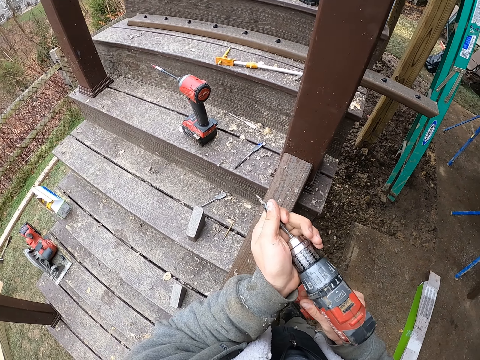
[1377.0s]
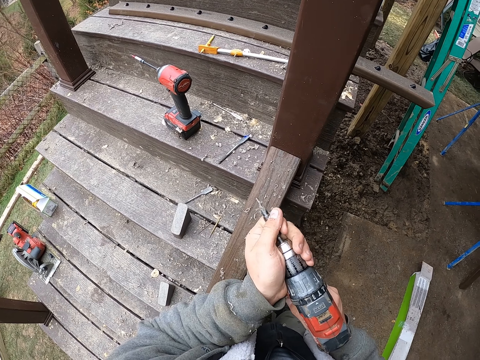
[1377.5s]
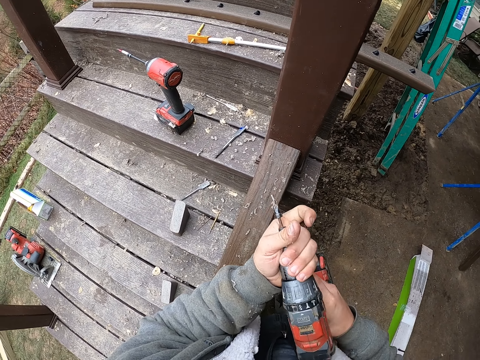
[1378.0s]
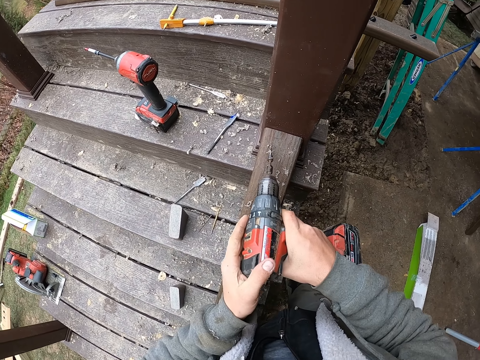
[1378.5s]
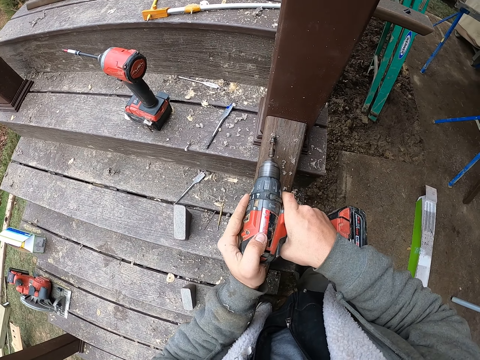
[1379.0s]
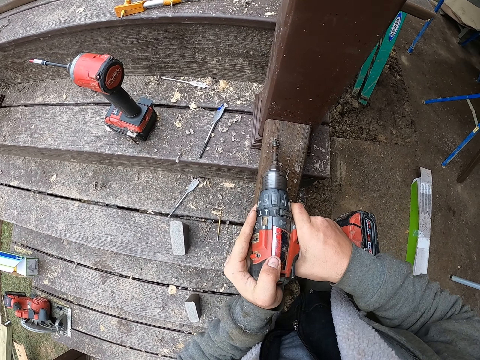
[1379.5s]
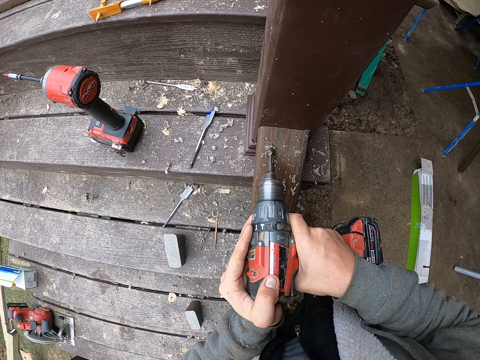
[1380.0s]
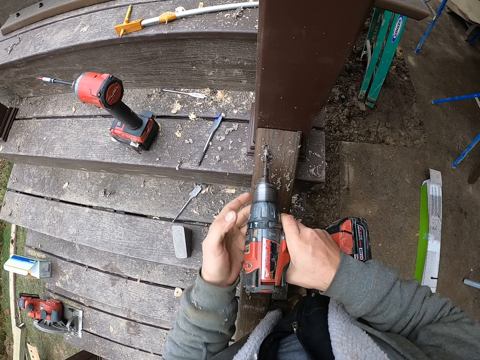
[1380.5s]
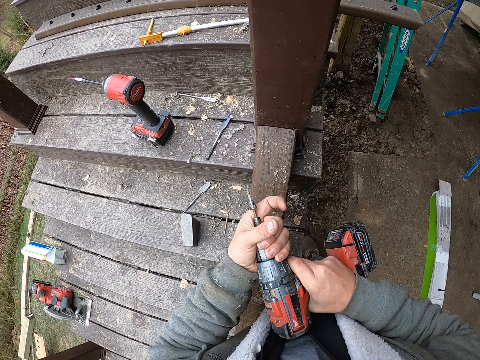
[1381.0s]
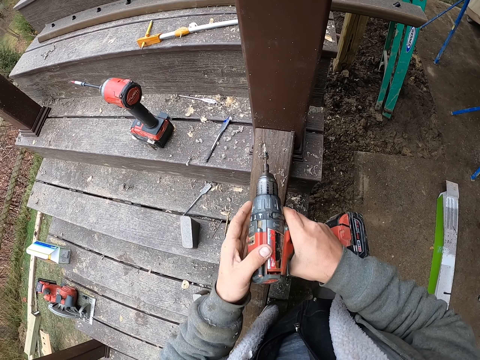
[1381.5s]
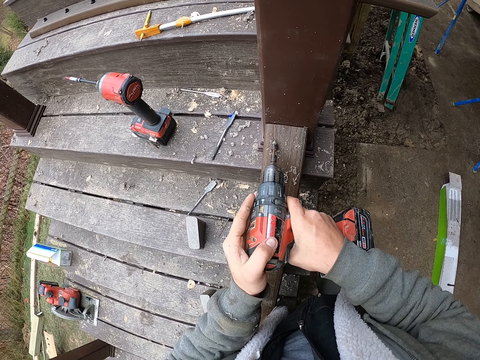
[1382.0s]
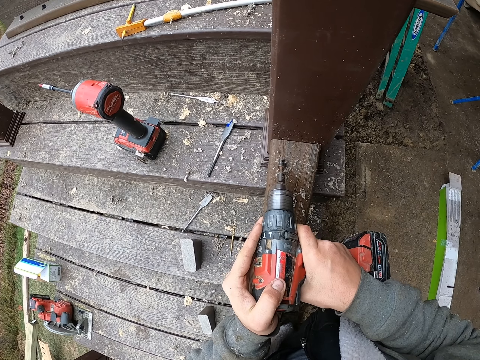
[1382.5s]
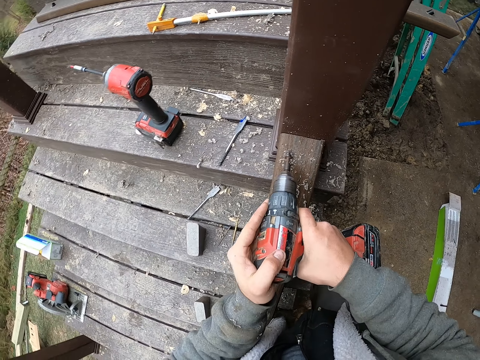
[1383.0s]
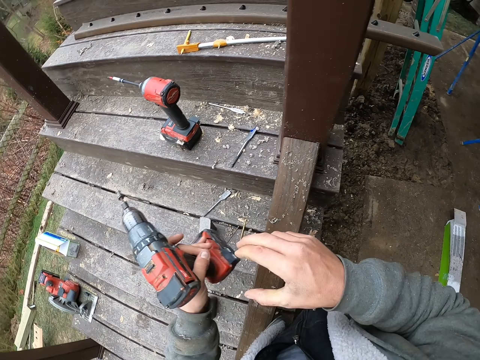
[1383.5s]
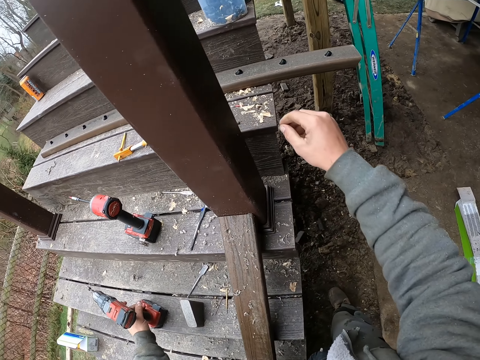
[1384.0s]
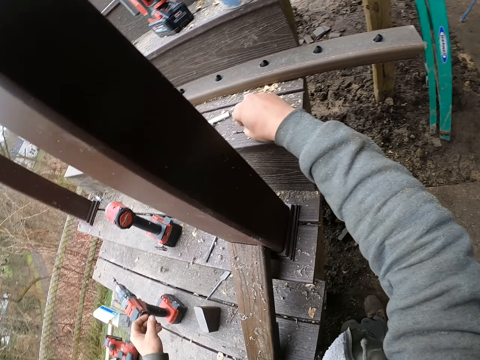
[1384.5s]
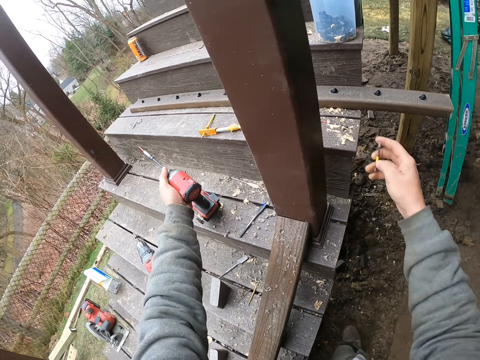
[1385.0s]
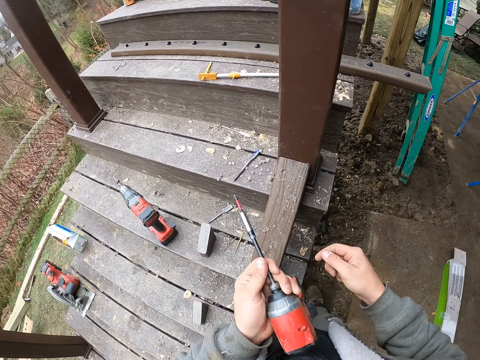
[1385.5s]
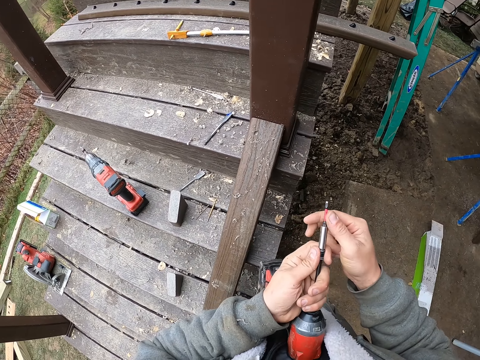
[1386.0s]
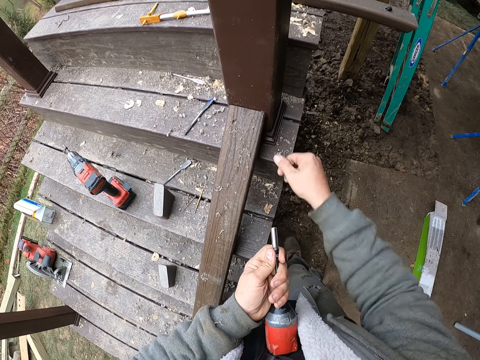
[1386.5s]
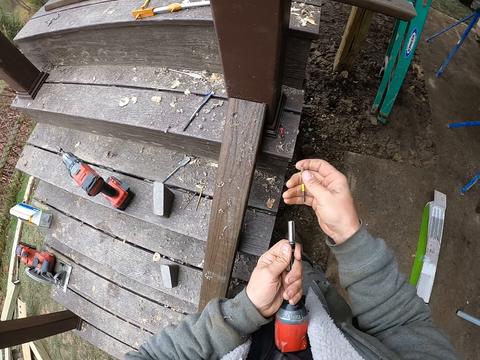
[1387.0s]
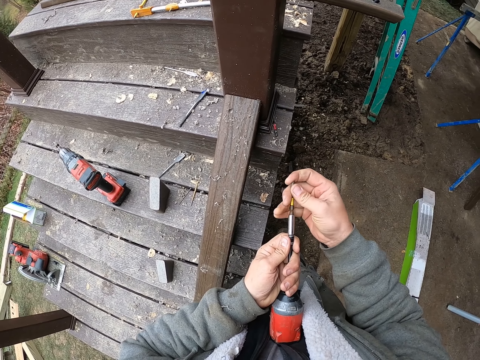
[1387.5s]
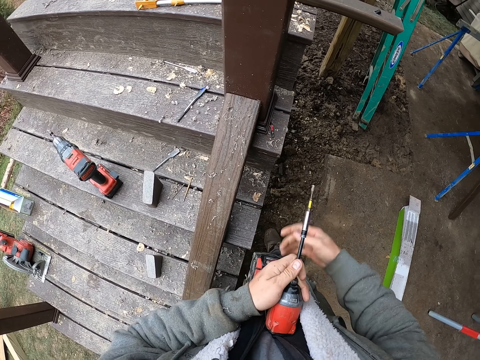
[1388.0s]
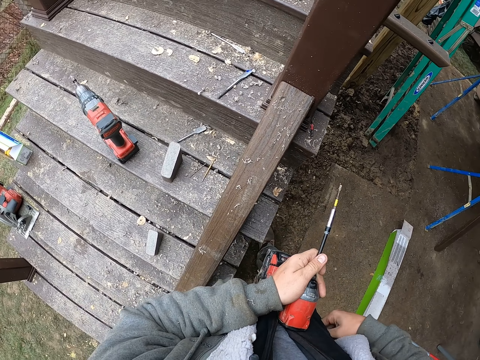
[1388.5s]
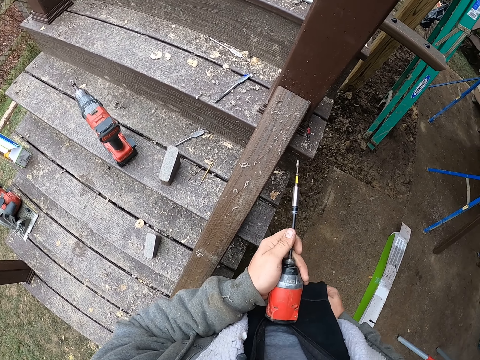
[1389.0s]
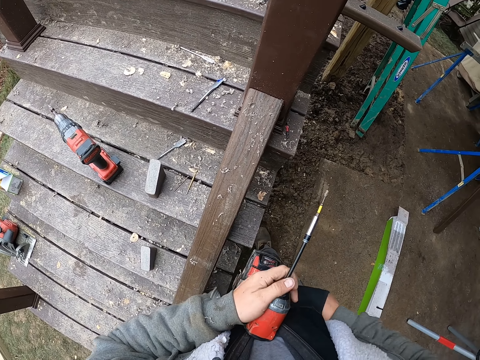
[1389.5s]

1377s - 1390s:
The camera wearer inserts the drill bit in the drill. They drill the stairs base rail. They put the drill on the stairs. They pick up the drill bit. They pick up the drill. They remove the drill bit from the drill. They drop the drill bit. They insert the drill bit to the drill.

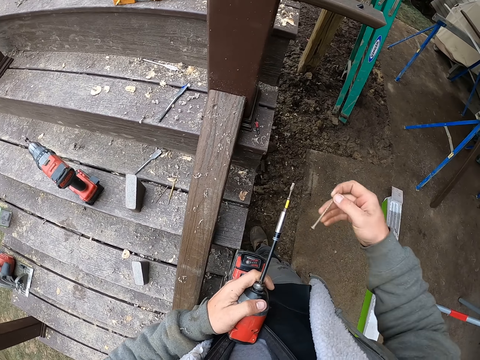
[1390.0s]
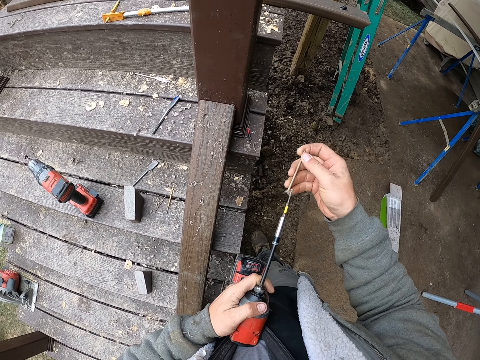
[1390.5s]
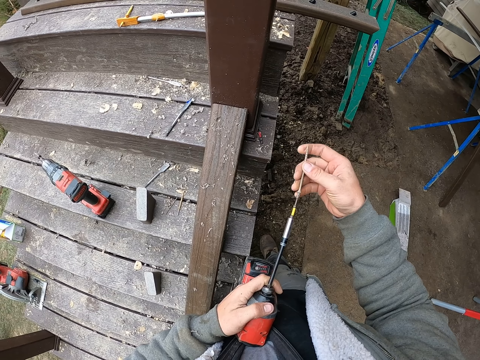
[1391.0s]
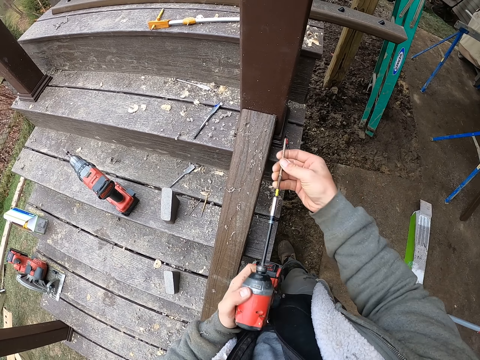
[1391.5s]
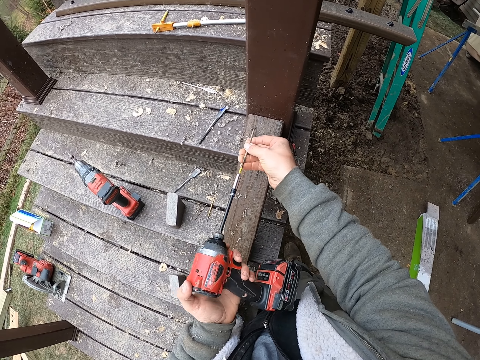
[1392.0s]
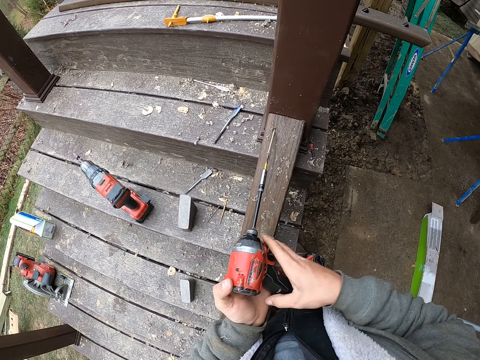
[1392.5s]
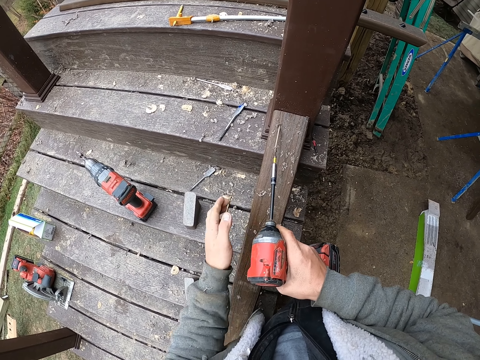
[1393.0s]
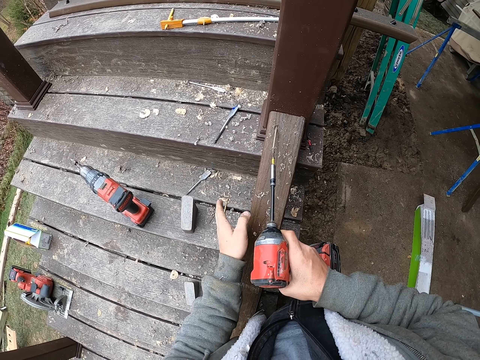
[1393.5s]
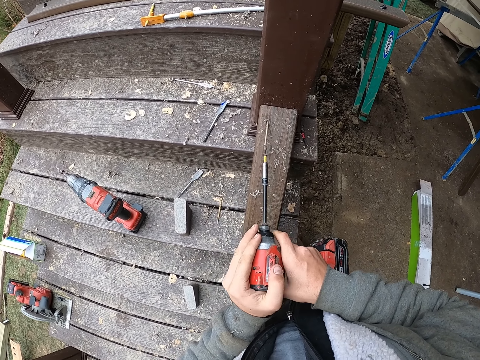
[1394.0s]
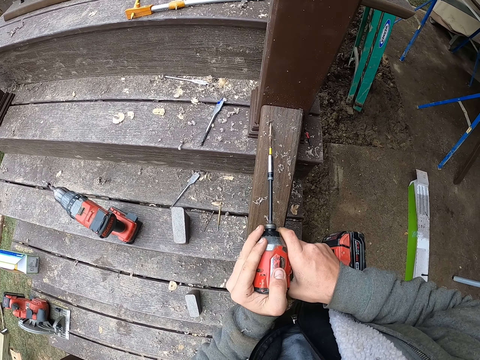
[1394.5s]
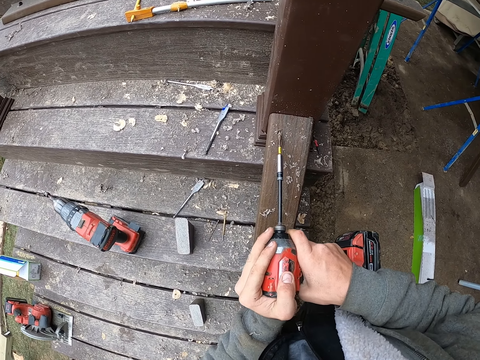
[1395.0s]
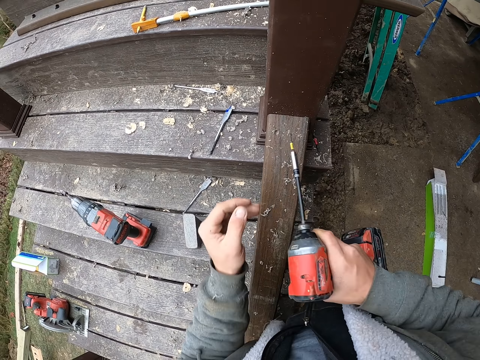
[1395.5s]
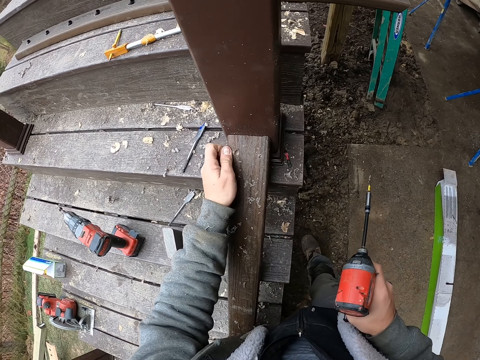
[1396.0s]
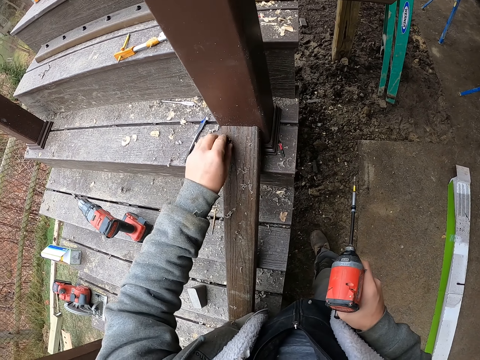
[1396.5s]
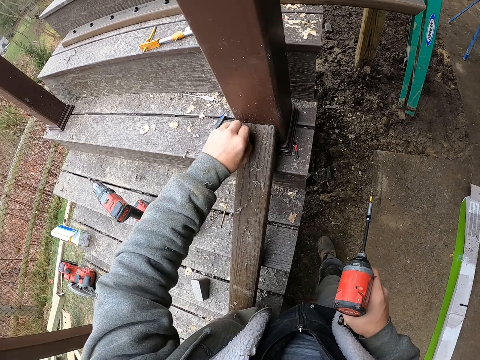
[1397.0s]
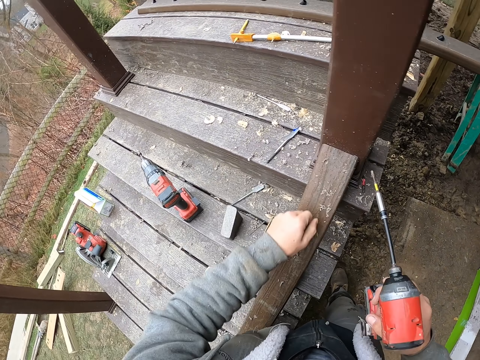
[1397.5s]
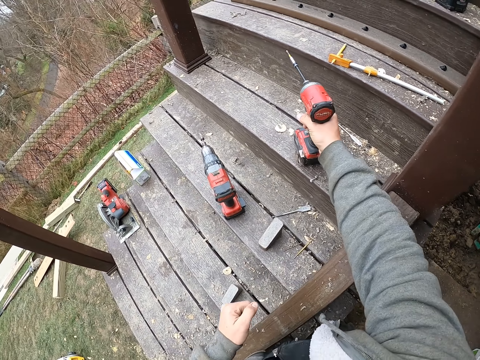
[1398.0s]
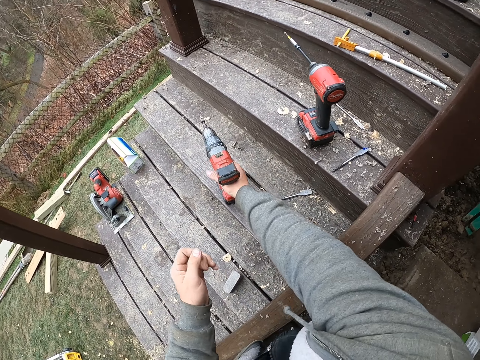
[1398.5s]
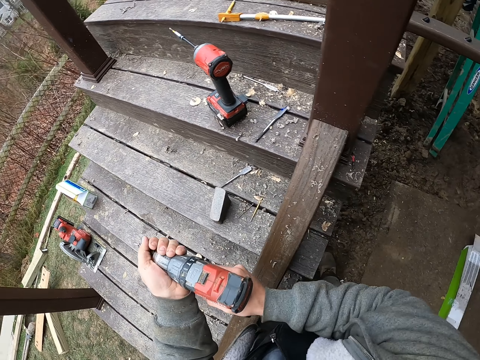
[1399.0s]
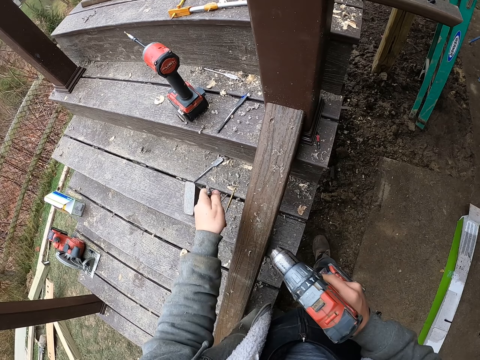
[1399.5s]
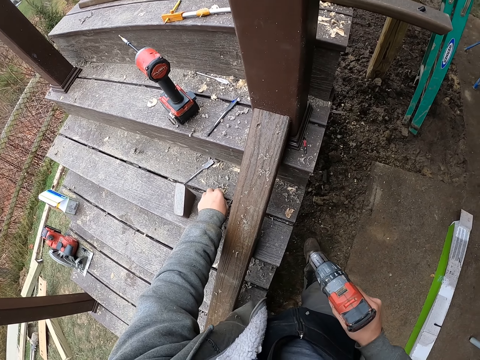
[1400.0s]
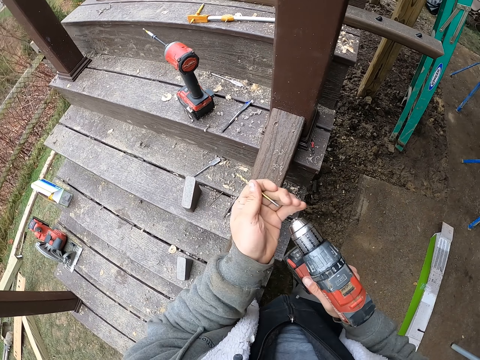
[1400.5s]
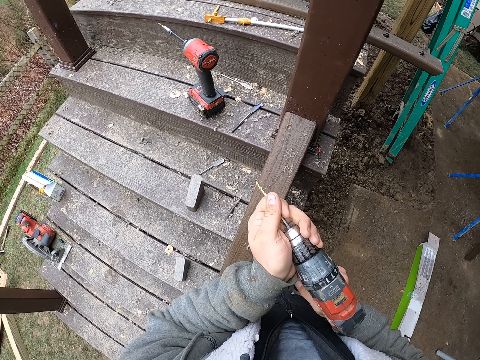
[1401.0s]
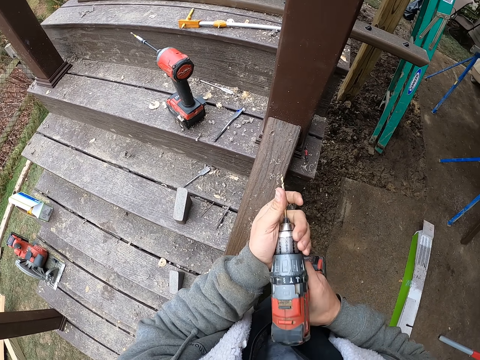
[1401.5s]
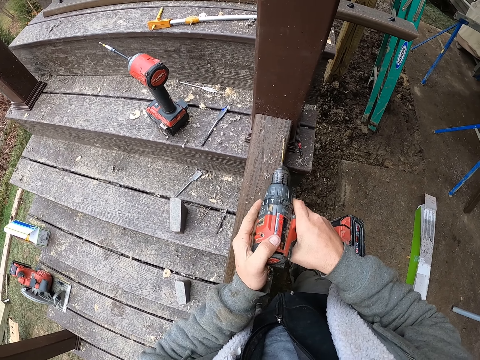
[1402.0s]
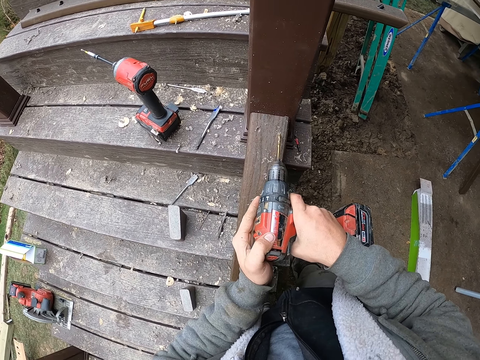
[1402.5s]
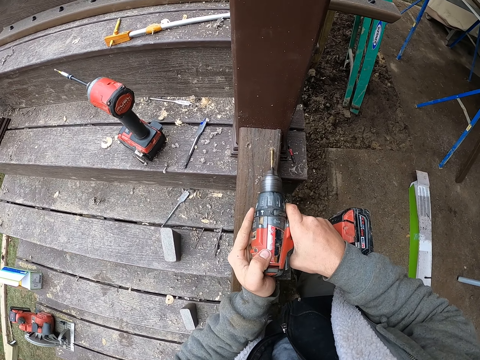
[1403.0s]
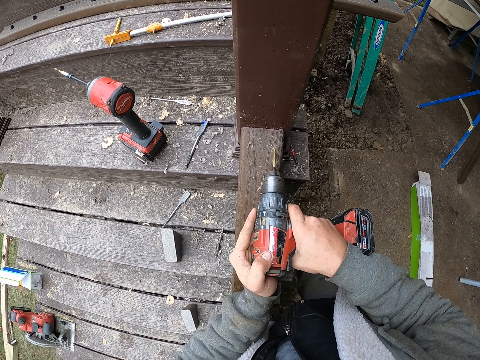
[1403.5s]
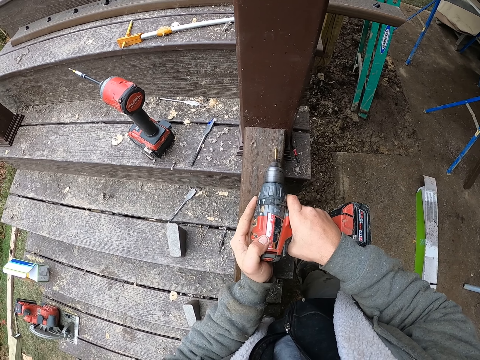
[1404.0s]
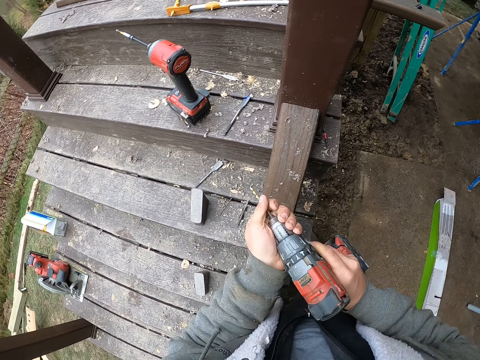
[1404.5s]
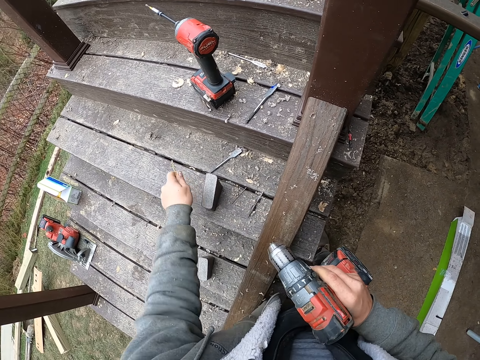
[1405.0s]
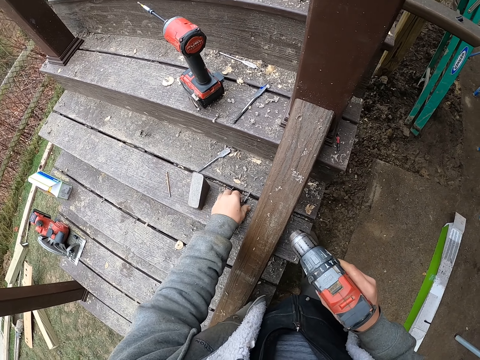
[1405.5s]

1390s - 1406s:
The camera wearer removes a nail from the pocket. They set the nail on the drill bit. They drill the nail on the stairs rail. They tap wood. They dig a hole with the drill. They wipe the stairs rail. They touch the hole. They put the drill on the stairs. They pick up the drill. They remove the drill bit from the drill. They pick up the drill bit. They insert the drill bit in the drill. They drill the stairs base rail. They remove the drill bit from the drill. They drop the drill bit.
